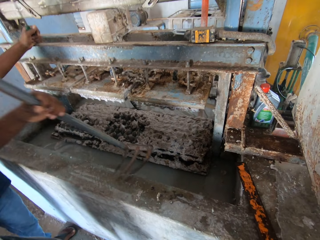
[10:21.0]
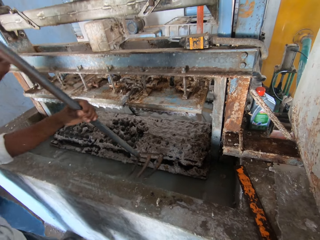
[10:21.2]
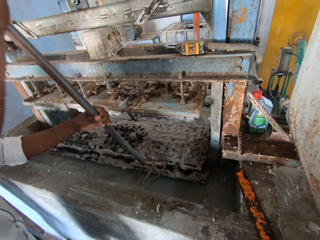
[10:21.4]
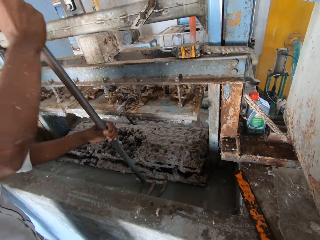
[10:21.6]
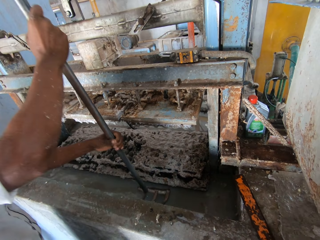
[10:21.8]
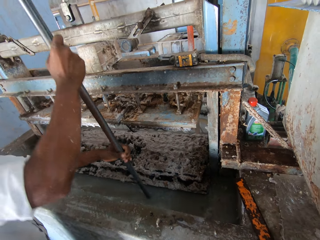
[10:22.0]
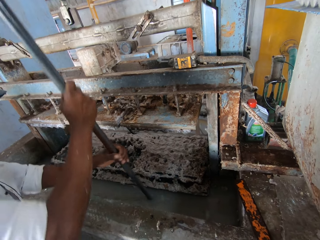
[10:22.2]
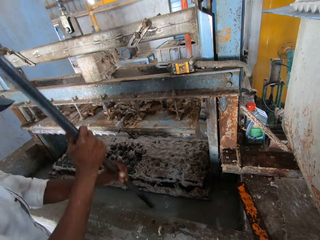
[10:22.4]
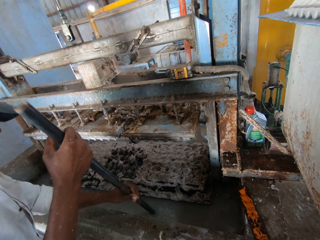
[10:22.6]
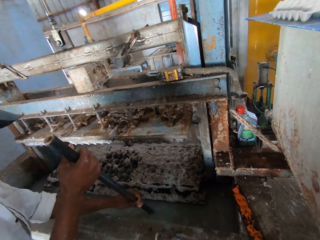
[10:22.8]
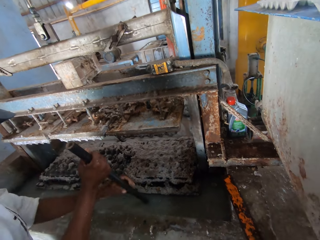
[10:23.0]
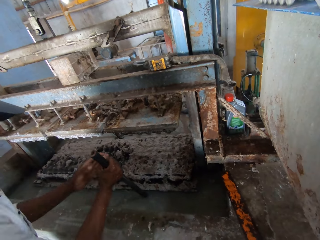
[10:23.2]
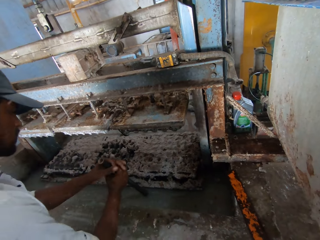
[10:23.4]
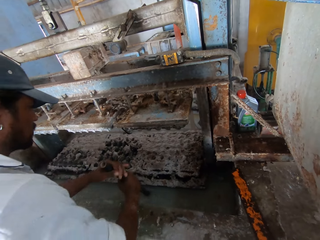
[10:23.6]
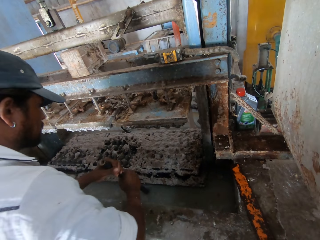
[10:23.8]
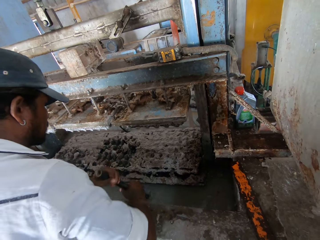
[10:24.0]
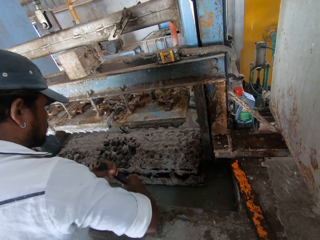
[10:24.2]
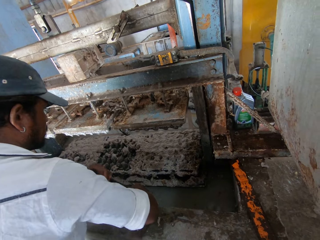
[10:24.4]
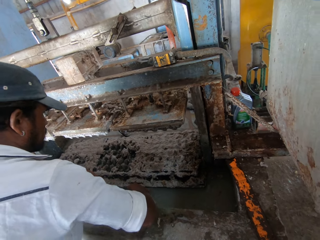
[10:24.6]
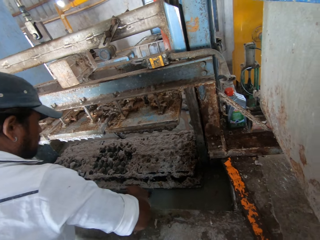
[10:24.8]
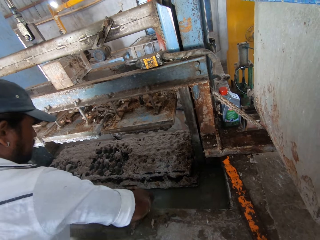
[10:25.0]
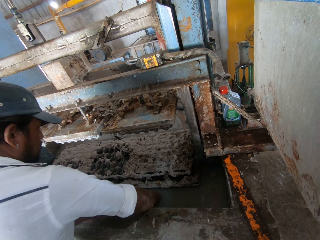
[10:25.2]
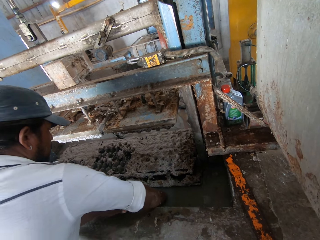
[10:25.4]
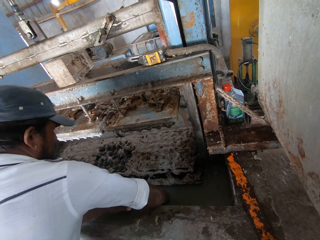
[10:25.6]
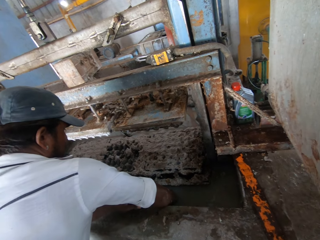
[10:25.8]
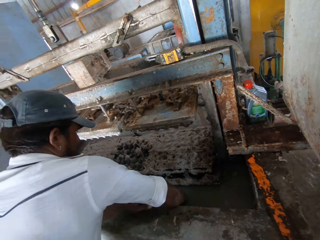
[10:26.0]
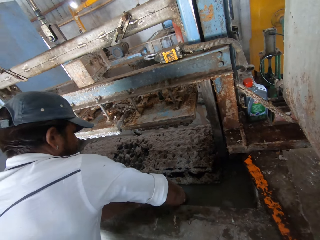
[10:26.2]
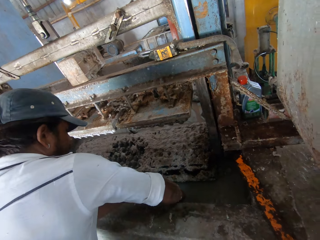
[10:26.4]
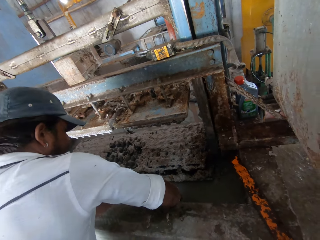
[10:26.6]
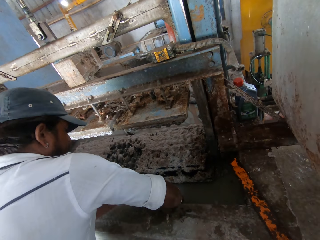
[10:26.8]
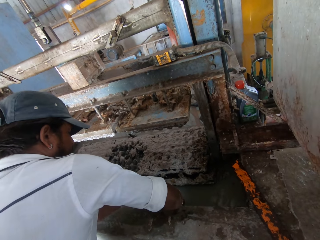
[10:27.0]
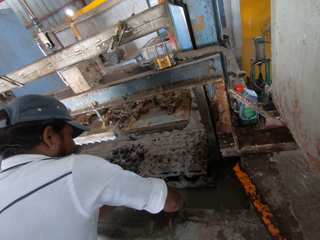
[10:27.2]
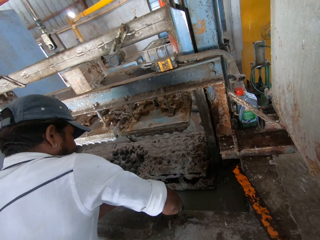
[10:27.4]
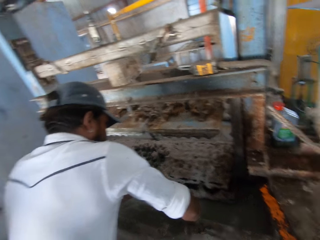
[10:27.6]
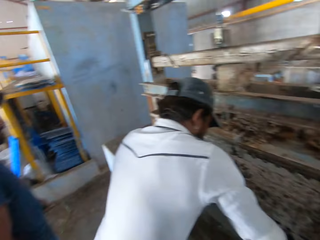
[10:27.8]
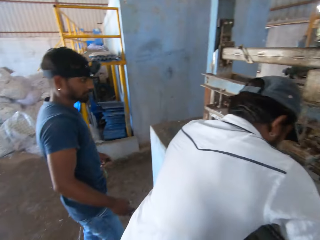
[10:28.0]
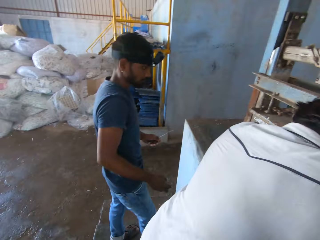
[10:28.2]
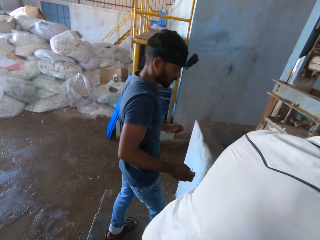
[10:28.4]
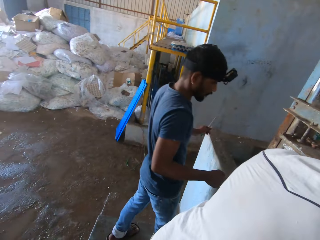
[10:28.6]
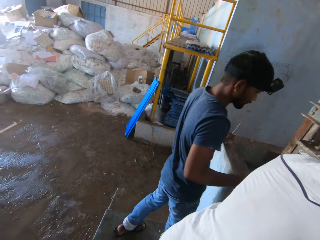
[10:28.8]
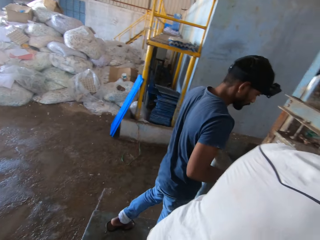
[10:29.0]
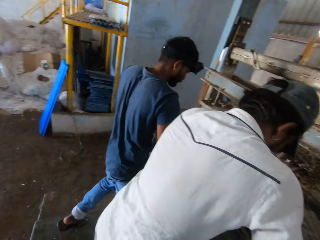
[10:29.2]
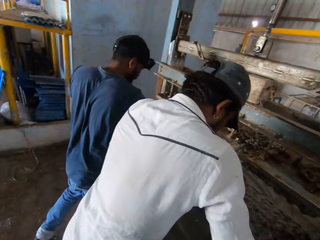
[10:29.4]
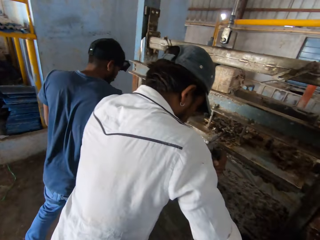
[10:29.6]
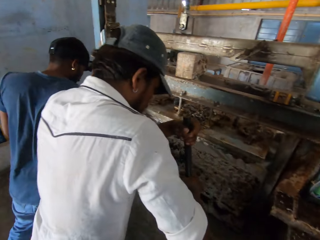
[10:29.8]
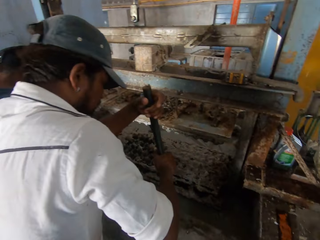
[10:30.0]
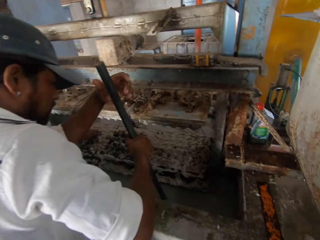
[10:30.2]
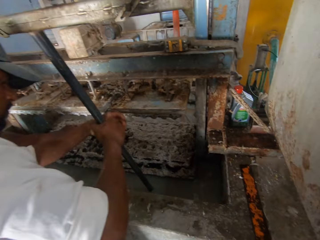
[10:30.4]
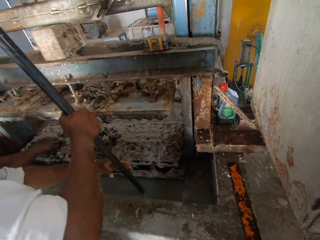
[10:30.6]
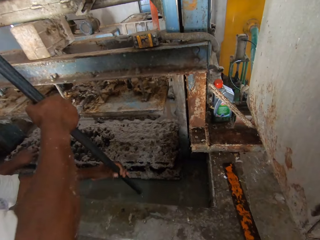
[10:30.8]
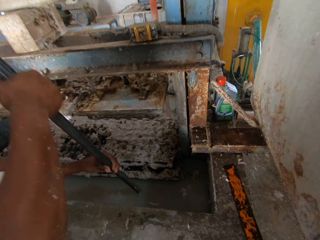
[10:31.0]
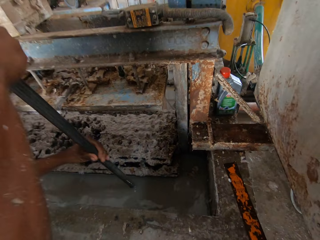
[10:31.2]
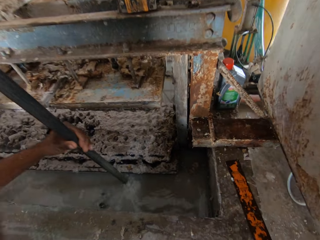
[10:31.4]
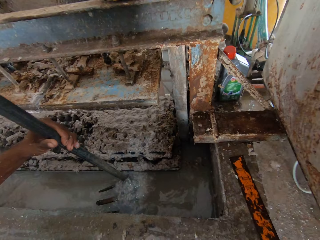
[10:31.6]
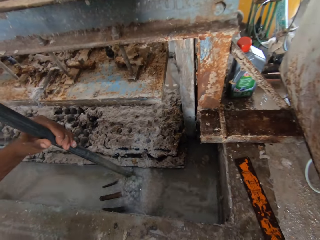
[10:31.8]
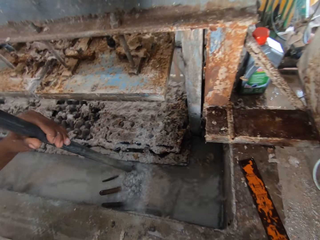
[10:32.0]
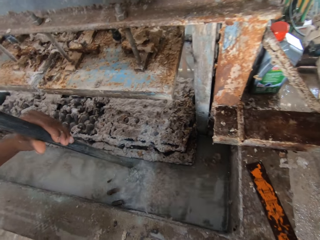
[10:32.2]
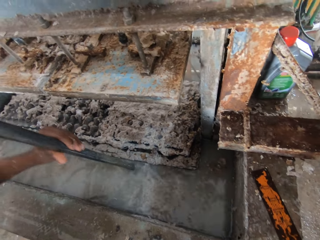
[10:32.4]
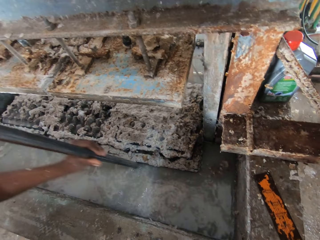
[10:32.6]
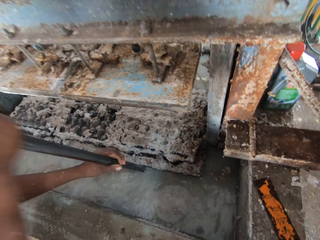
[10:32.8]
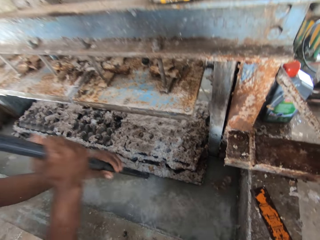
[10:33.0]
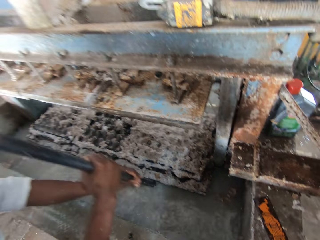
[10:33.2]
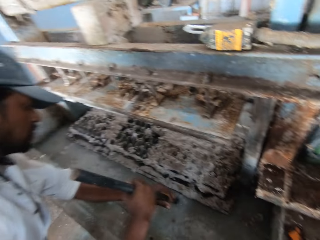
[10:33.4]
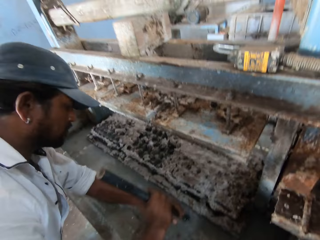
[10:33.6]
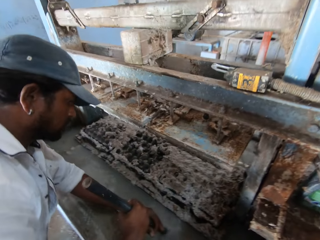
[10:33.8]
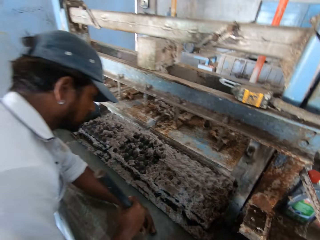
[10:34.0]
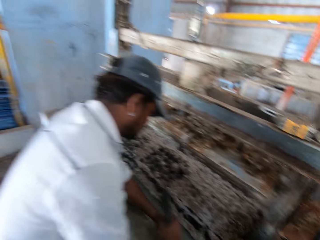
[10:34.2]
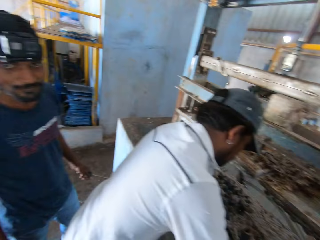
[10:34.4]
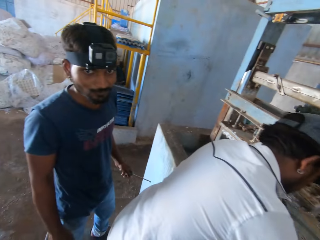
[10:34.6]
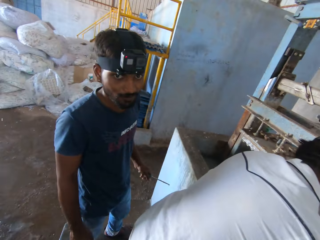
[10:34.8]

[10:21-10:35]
A person drops a fork Jembe or rake in the water. The person dips the rake in the water. The person washes the rake. The camera wearer looks around. Another person looks around. The other person holds a screwdriver. The other person drops egg tray trash in the water. The first person removes the rake from the water. The first person drops the fork Jembe in the water.

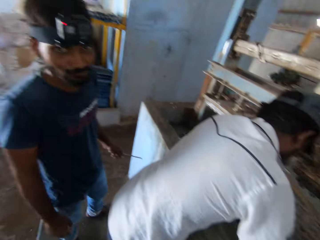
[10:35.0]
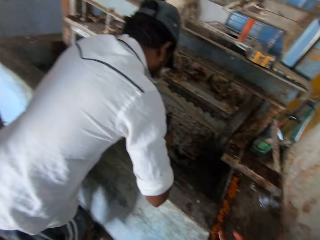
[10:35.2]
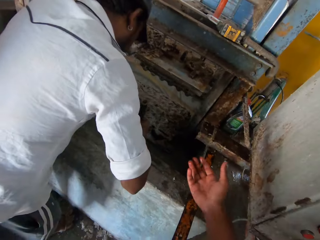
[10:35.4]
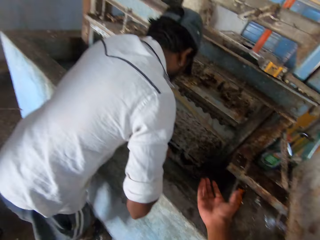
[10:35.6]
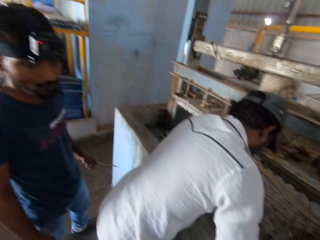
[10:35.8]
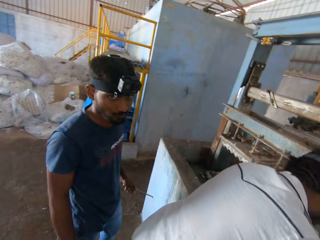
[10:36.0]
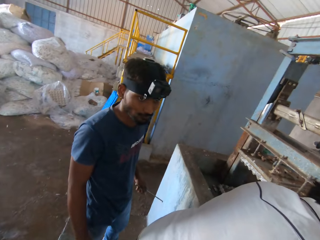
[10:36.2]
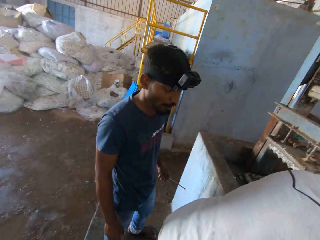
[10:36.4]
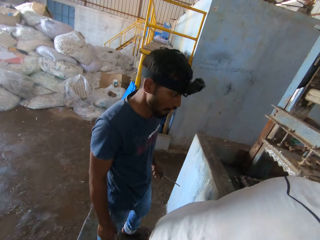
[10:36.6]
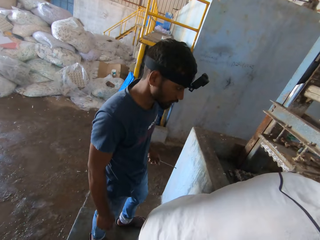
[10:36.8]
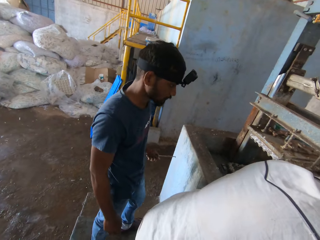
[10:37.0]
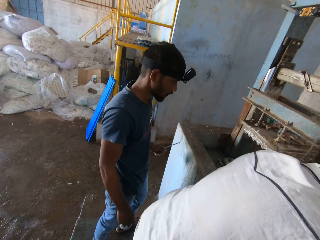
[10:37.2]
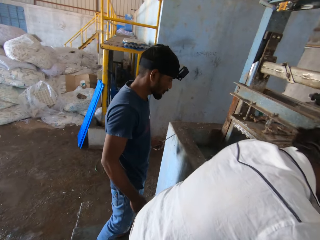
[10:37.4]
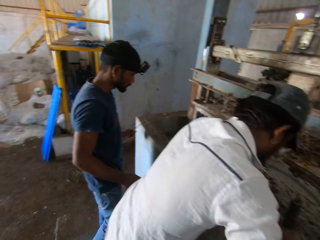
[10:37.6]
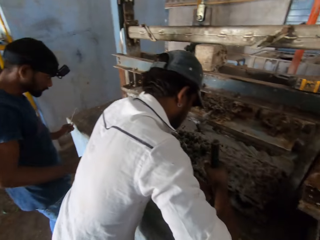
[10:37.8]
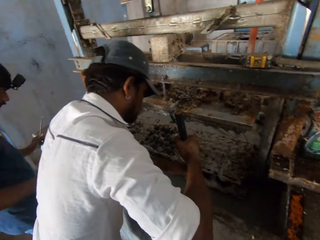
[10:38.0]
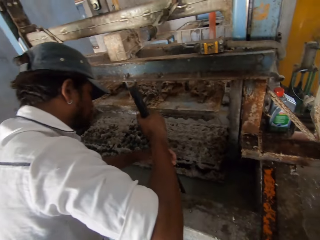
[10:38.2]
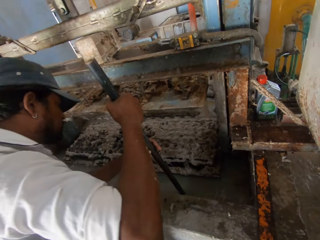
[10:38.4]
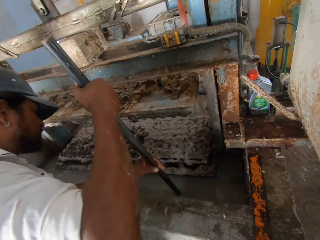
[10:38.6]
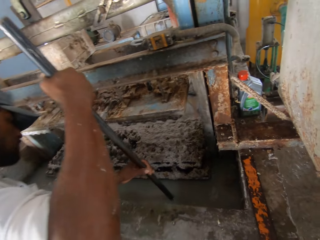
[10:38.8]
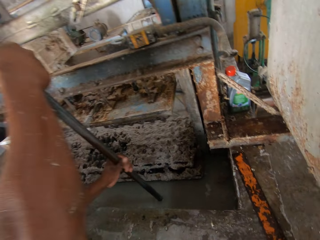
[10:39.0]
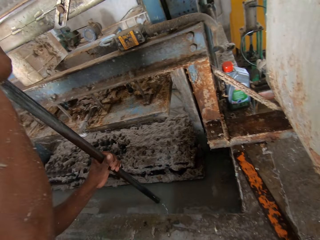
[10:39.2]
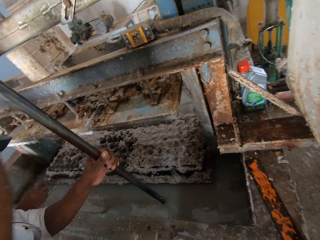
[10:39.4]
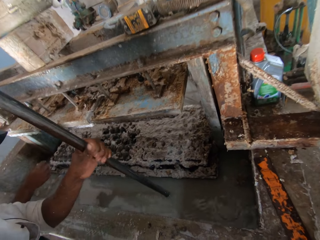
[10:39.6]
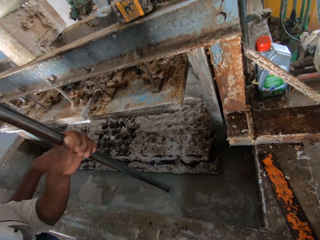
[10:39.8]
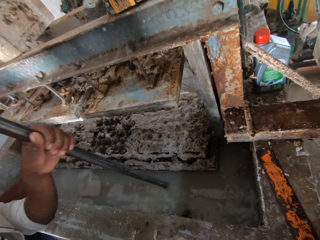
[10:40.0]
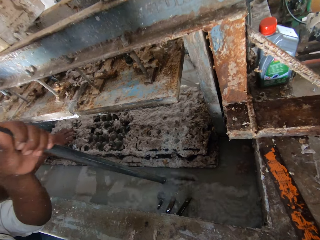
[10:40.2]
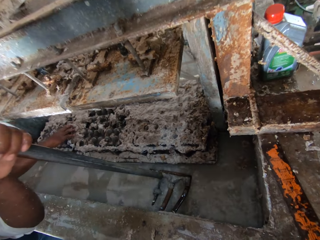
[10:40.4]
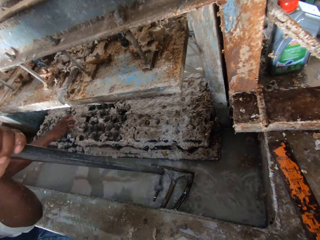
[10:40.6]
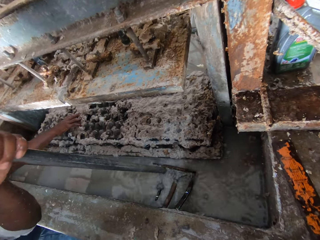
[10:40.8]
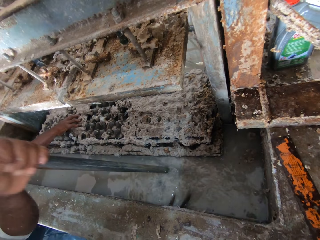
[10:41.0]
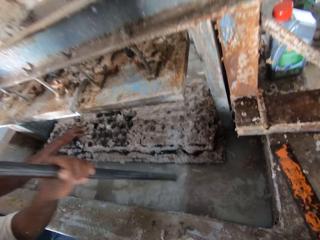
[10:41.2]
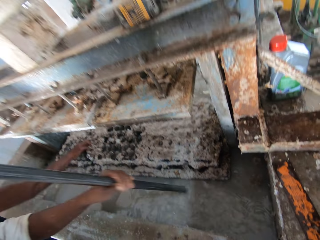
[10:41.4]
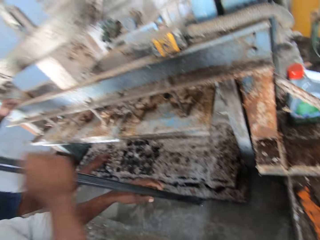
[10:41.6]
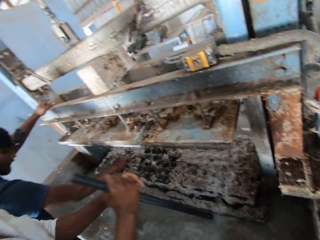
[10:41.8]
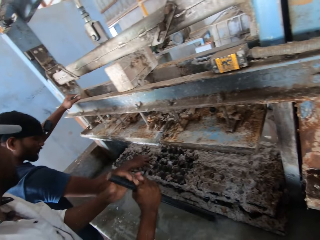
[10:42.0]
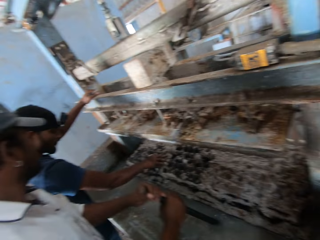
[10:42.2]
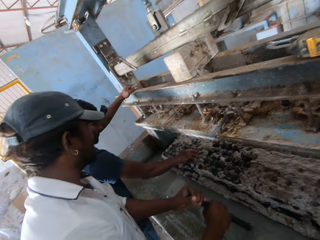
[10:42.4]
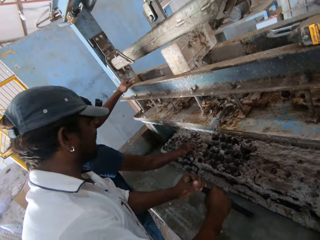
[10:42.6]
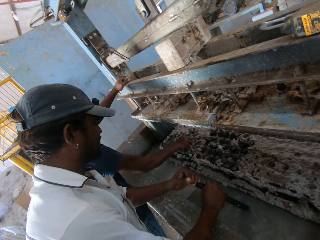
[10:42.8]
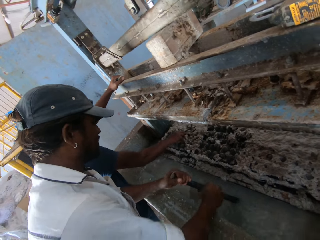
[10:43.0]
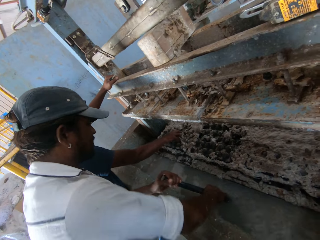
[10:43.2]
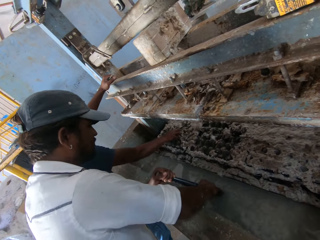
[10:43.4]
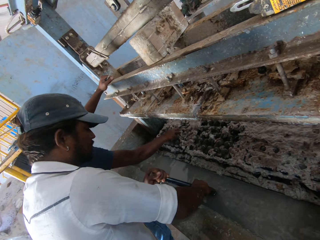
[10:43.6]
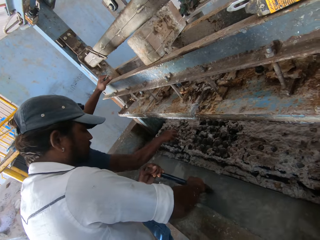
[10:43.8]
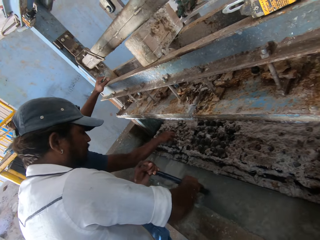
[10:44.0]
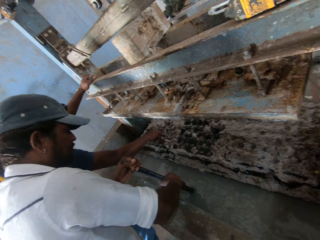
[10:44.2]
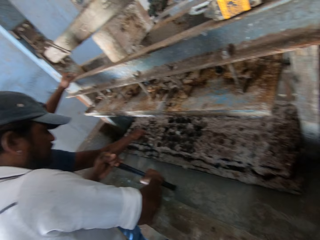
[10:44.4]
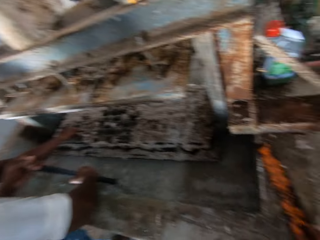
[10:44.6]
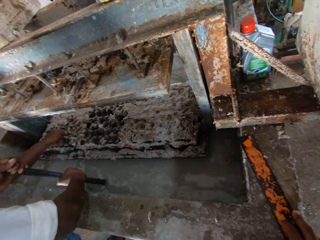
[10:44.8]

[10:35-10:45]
A person looks around. The camera wearer uses hand gestures. Another person holds a rake or fork Jembe with both hands. The other person lifts the fork Jembe. The first person picks trash from the egg tray. The other person drops the fork Jembe in the water. The first person makes the egg tray.
